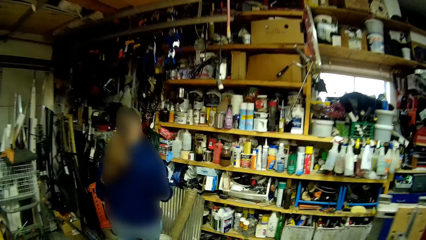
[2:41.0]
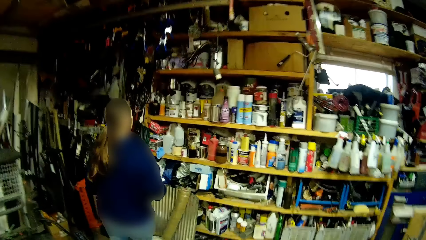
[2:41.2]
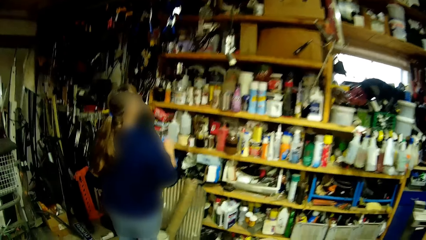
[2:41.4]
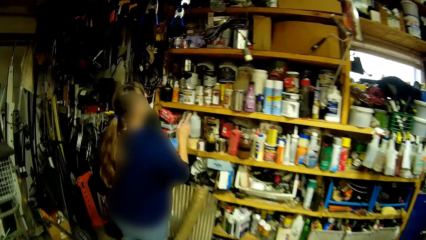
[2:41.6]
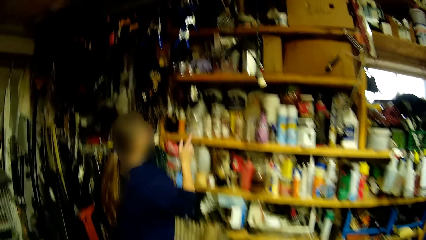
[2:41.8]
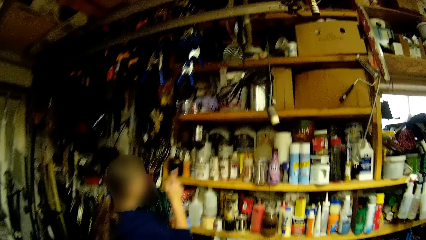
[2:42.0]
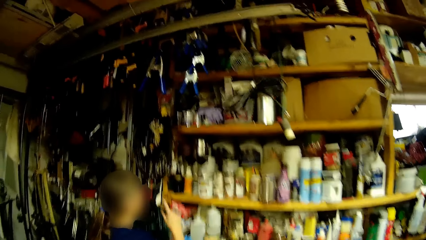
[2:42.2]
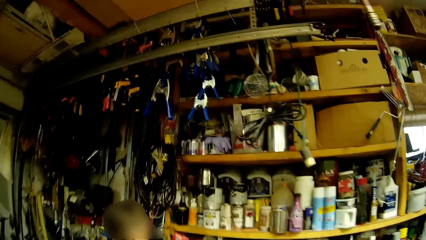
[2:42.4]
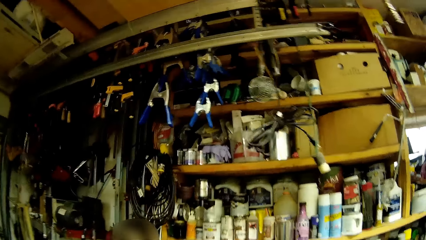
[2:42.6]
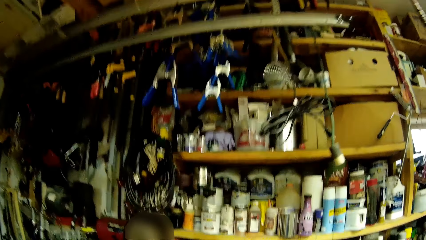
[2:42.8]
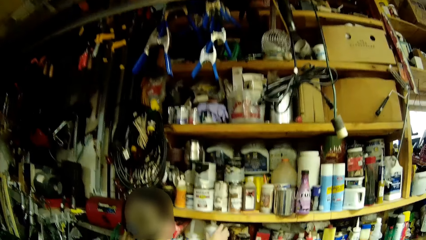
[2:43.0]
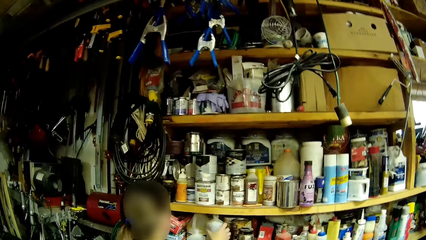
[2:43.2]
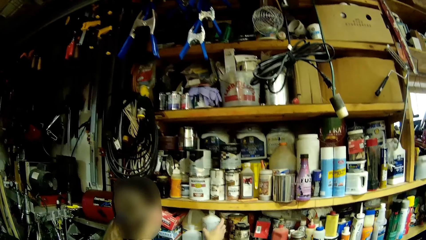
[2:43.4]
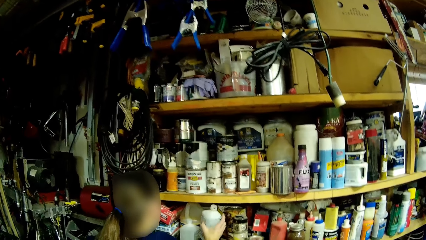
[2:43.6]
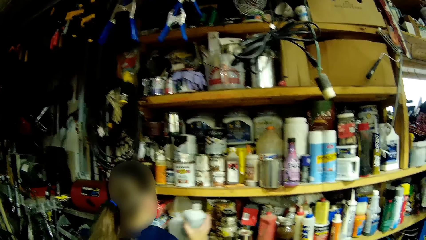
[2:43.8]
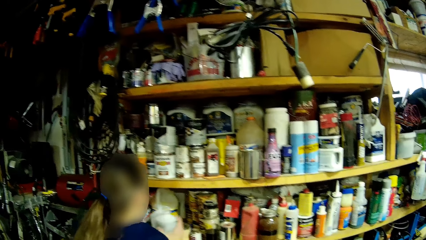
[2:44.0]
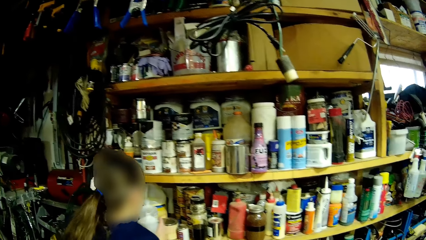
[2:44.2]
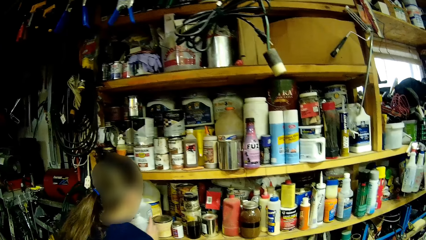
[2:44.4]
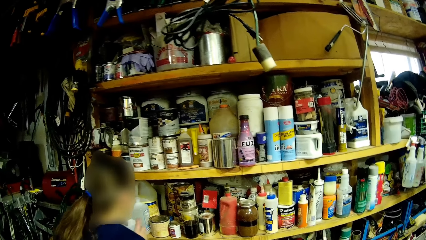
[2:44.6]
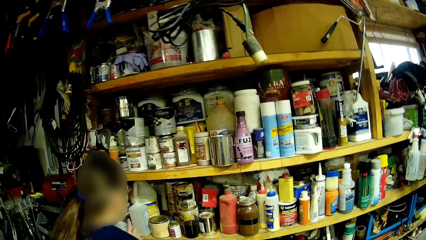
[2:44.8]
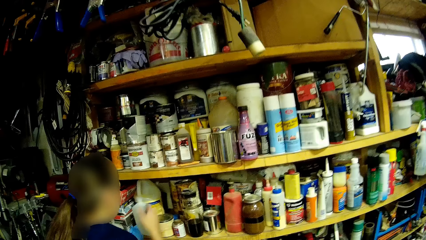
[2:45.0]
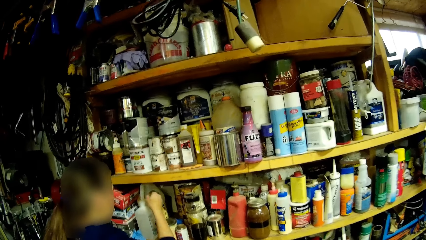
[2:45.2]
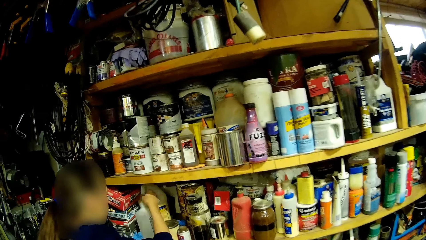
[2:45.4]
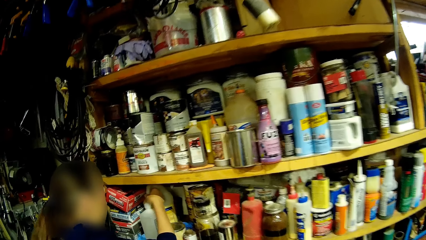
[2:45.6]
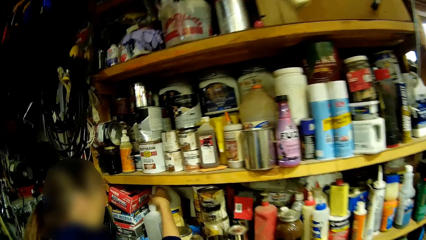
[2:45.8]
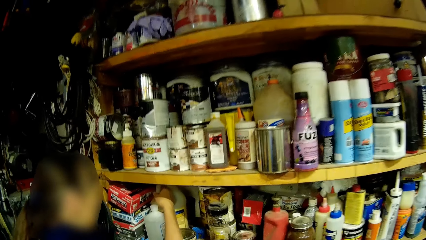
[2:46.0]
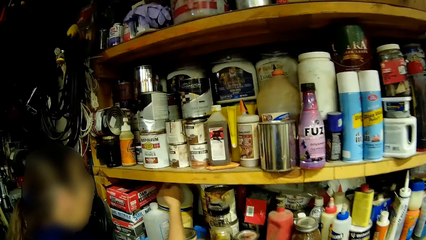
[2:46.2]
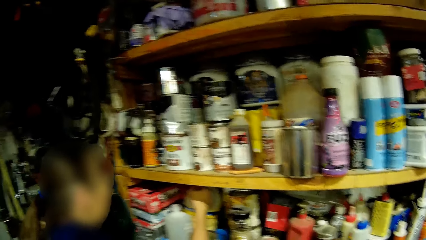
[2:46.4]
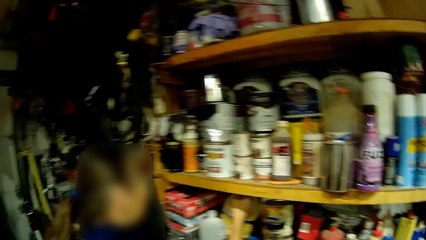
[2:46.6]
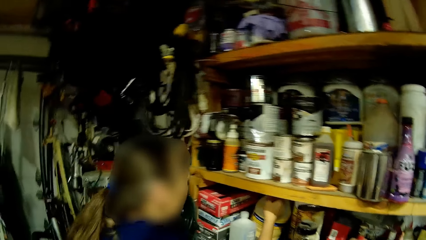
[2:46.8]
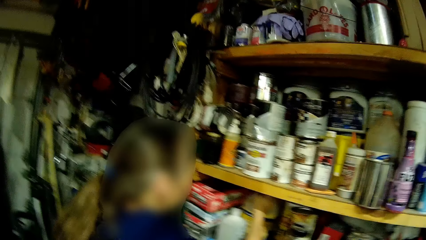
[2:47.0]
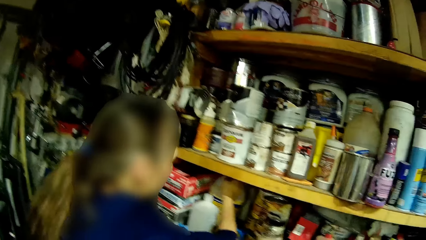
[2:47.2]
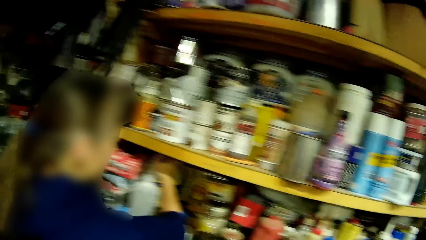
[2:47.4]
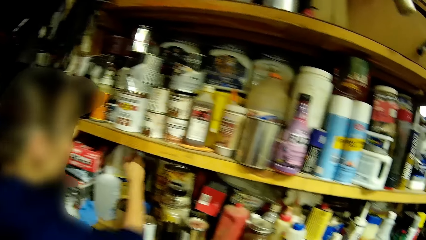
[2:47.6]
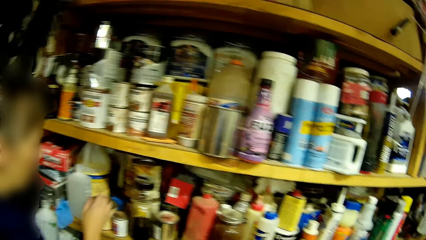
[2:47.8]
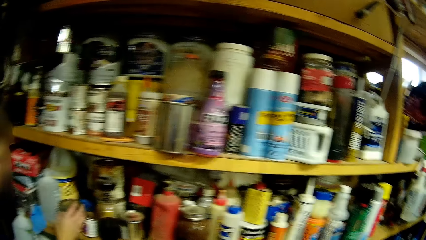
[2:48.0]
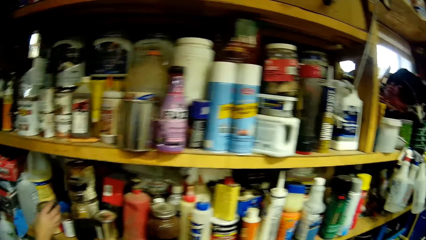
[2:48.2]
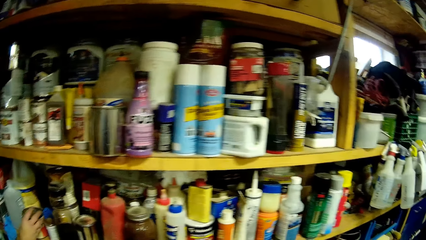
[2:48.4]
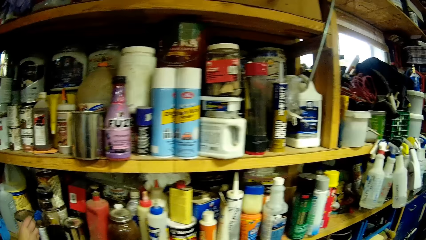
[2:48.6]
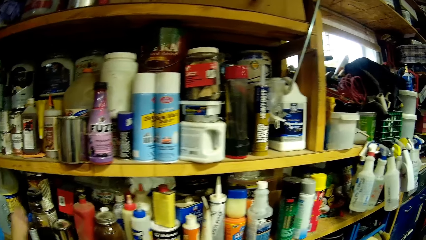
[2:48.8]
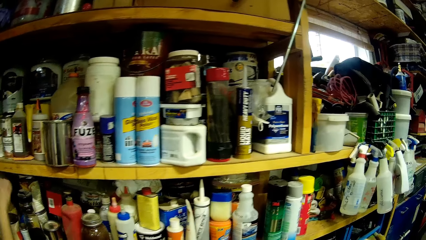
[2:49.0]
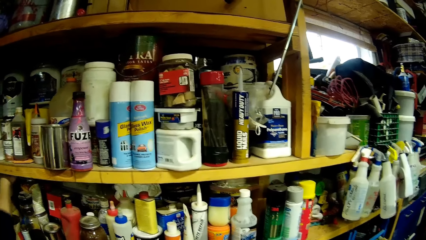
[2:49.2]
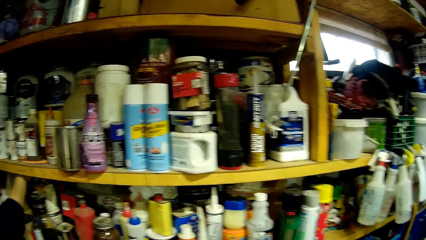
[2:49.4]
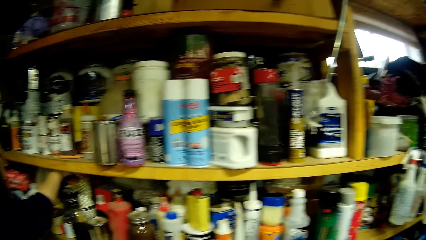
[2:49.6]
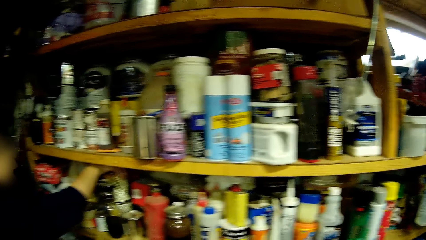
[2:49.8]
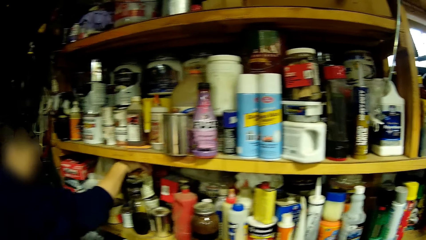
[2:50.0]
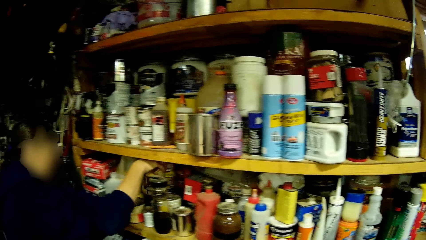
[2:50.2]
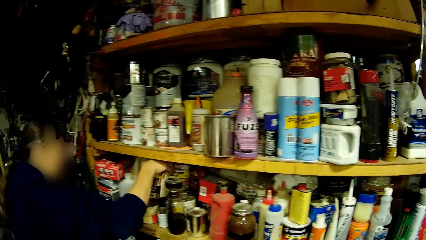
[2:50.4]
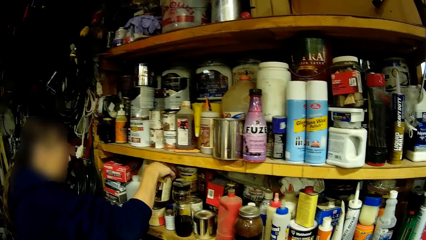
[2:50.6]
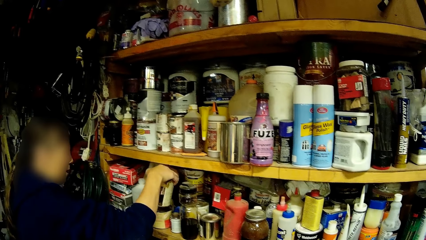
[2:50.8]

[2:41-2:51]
A woman takes a bottle and a tin from the shelf with her right hand. She moves the bottle from her right hand to her left hand. She checks the bottle from the shelf with her right hand. She picks a container from the shelf with her right hand.

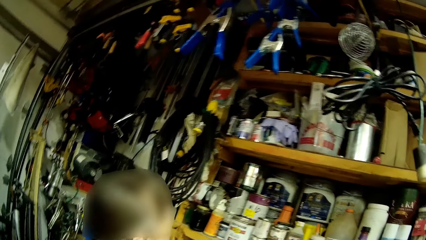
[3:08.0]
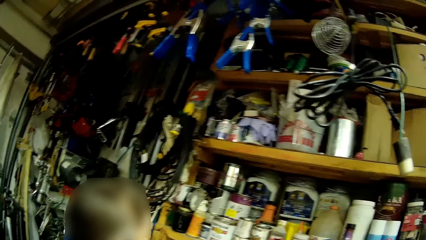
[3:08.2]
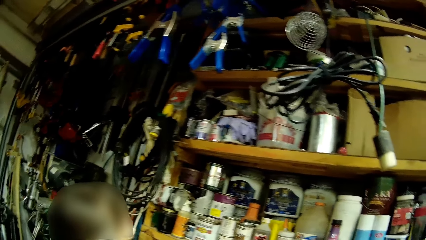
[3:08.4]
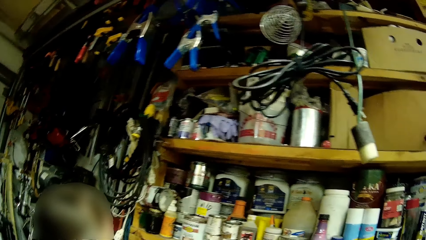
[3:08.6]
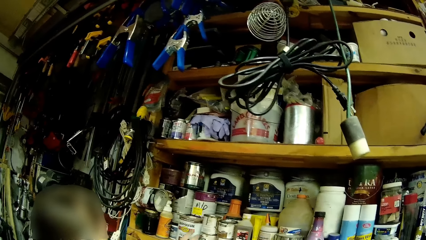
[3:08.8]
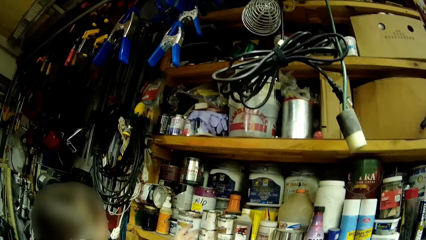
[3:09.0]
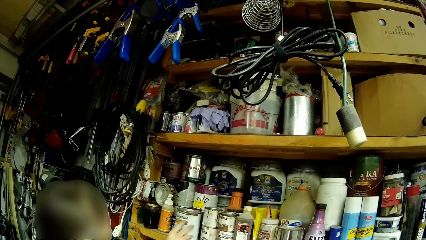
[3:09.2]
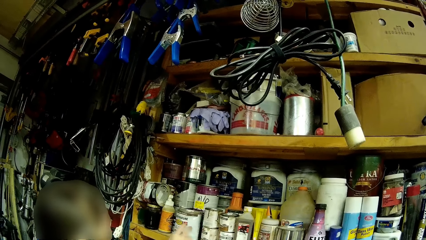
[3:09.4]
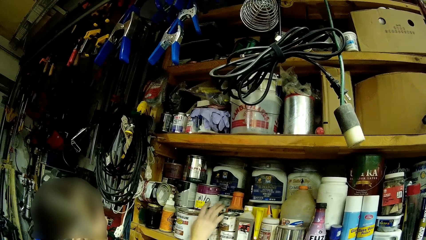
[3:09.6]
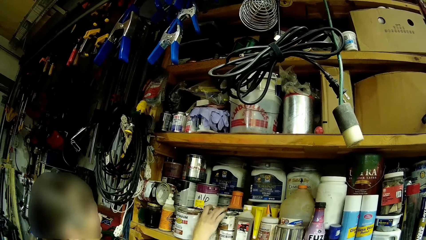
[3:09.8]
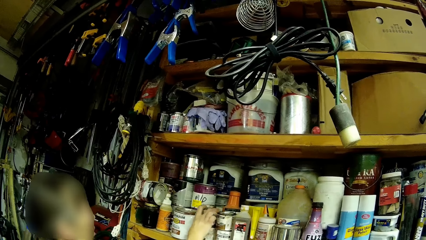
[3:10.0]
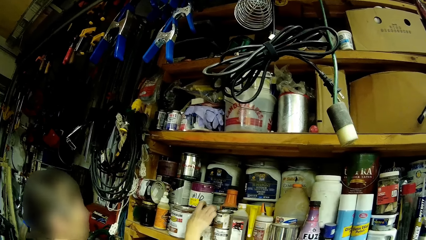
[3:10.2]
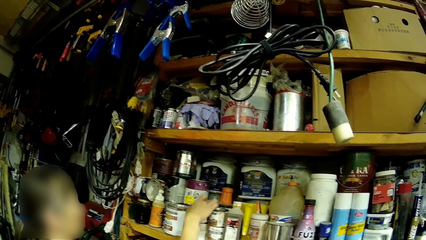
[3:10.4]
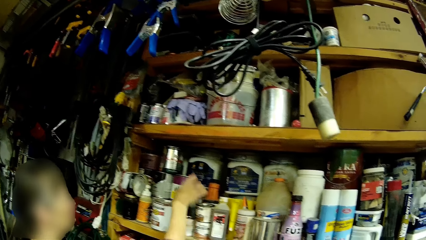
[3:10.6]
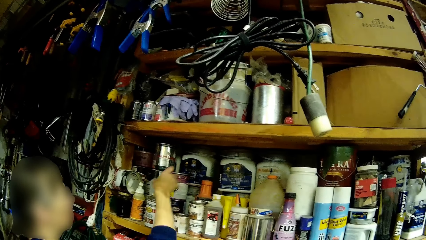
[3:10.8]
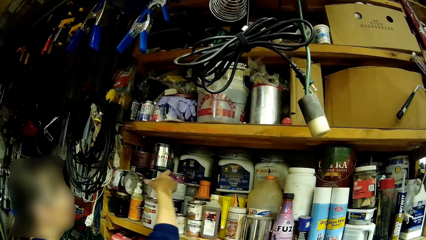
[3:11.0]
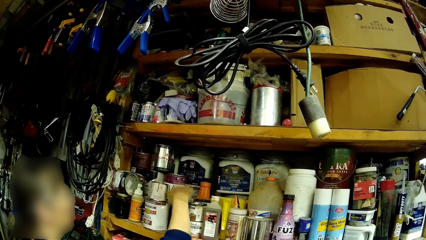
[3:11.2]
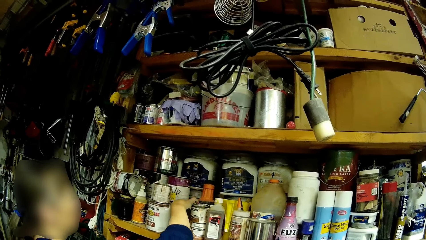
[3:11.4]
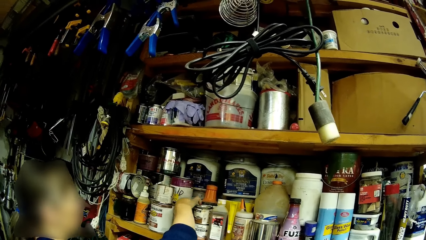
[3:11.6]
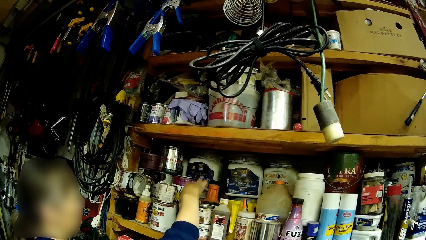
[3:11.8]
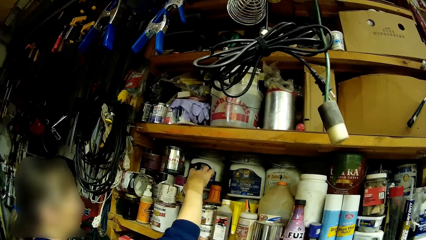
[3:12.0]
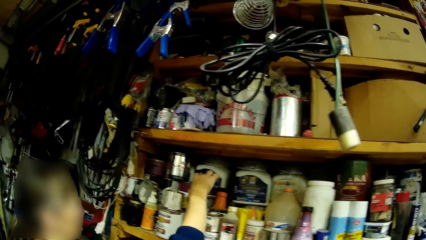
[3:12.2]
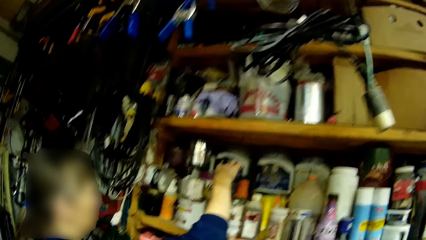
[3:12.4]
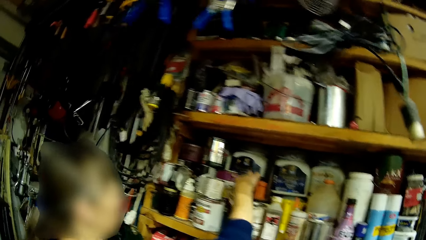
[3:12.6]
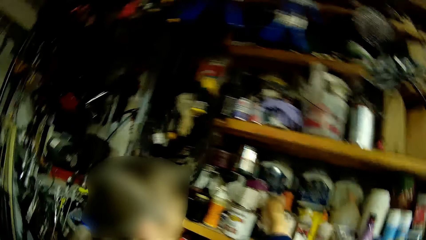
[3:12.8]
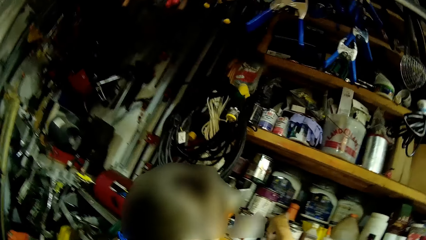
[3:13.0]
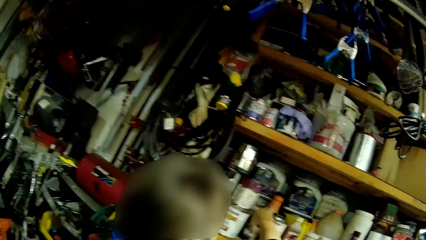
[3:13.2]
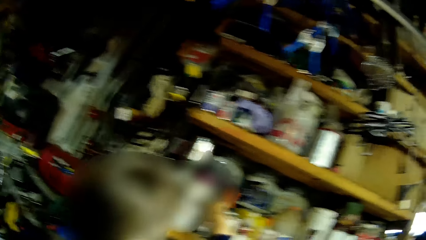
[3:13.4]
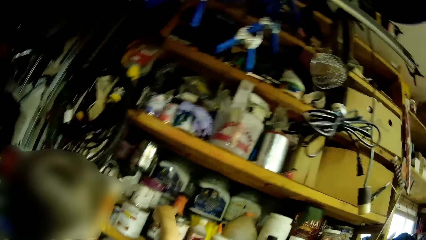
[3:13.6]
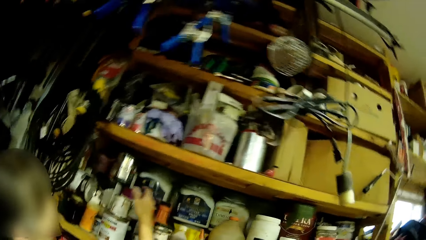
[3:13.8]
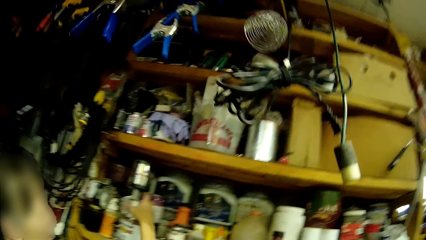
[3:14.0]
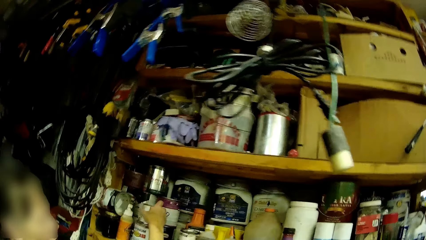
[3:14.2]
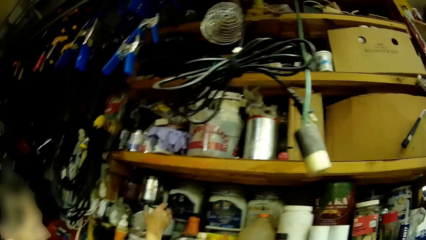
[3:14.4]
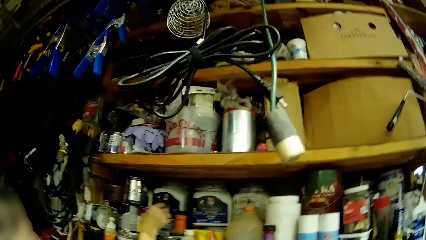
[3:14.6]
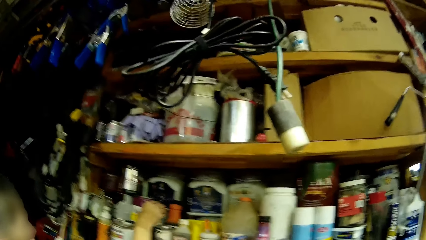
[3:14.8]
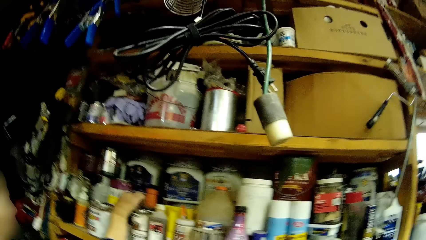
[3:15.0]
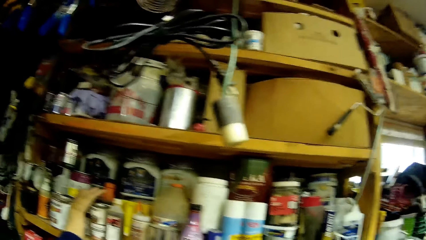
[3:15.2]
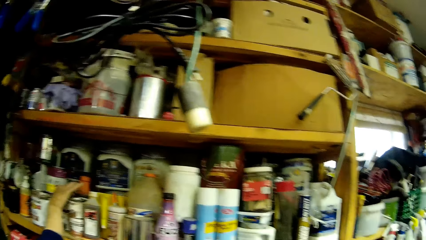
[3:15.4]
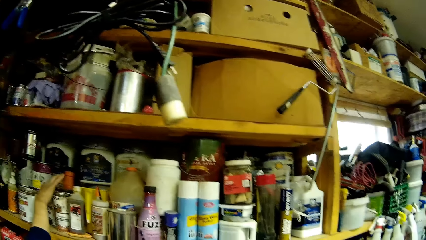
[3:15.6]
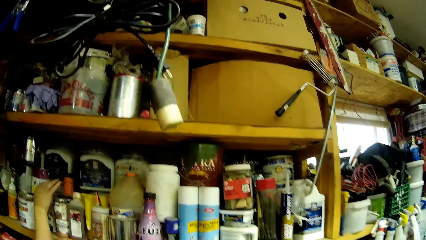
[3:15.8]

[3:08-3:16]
A woman moves the containers on the shelf with her right hand. She picks a container from the shelf with her right hand. She returns the container from the shelf with her right hand. She adjusts the container from the shelf with her right hand.
